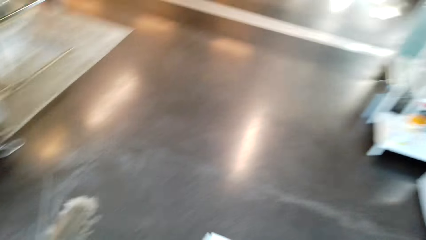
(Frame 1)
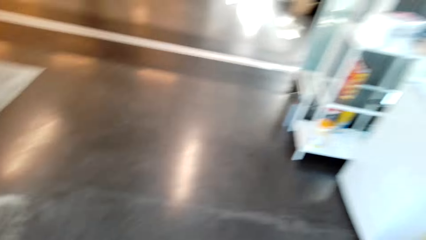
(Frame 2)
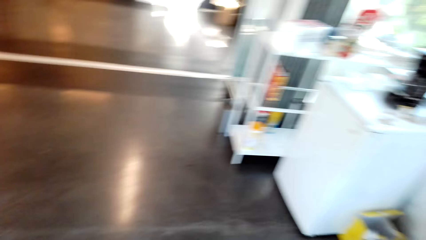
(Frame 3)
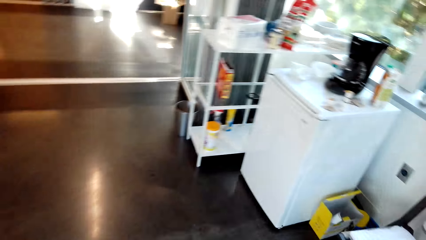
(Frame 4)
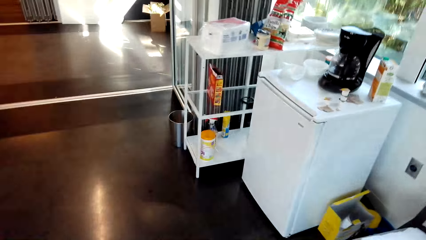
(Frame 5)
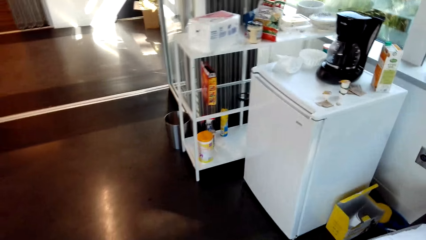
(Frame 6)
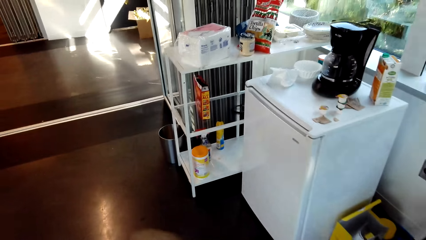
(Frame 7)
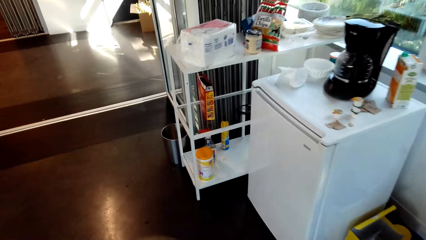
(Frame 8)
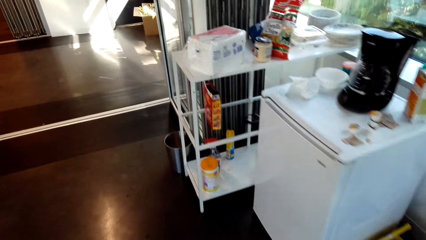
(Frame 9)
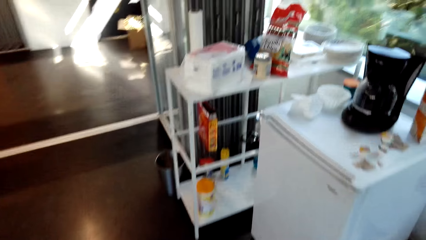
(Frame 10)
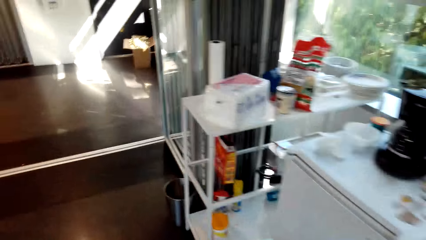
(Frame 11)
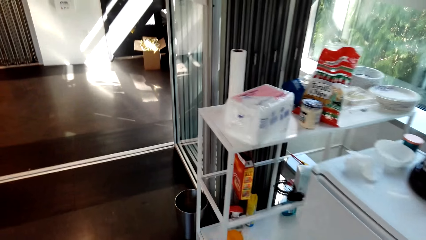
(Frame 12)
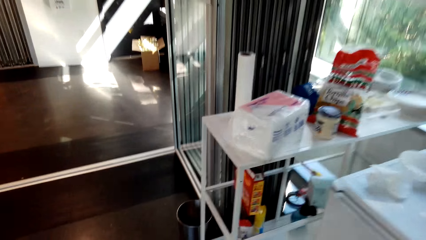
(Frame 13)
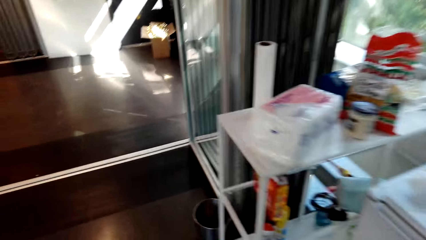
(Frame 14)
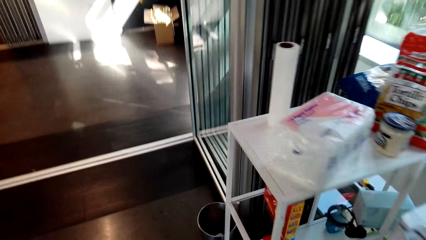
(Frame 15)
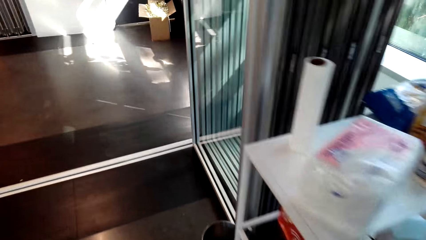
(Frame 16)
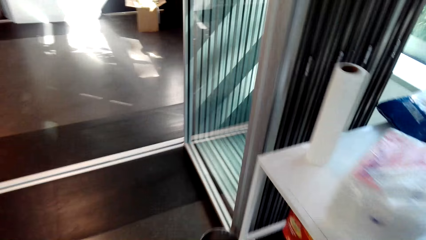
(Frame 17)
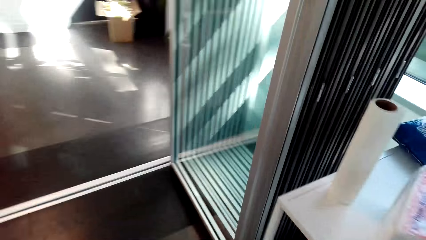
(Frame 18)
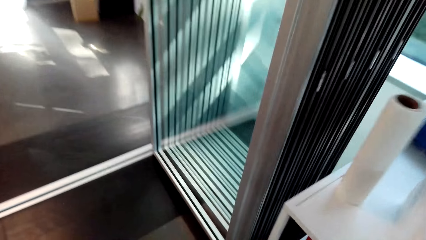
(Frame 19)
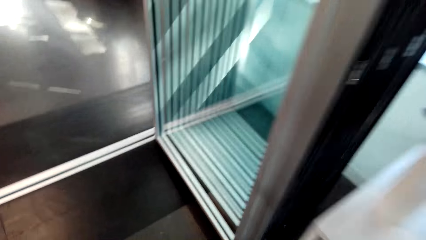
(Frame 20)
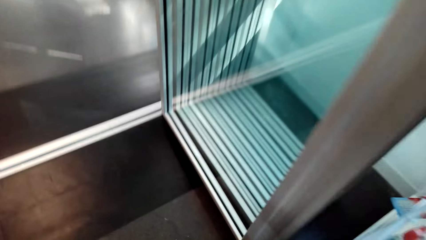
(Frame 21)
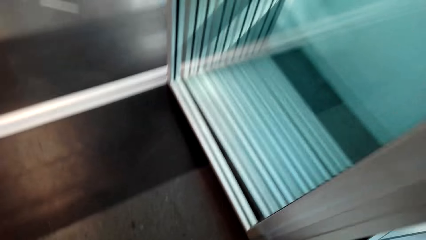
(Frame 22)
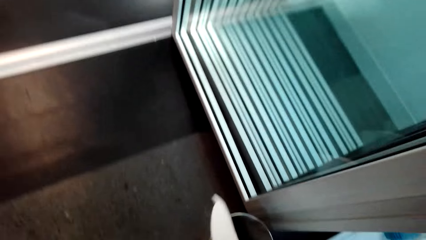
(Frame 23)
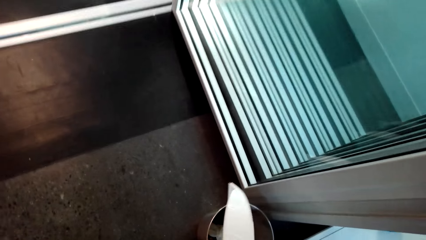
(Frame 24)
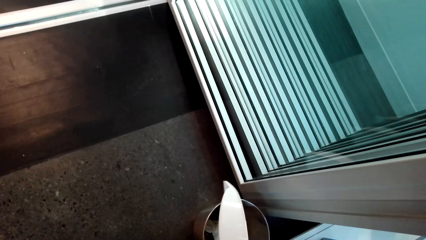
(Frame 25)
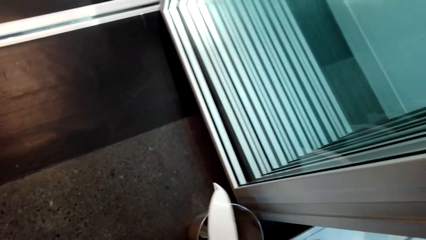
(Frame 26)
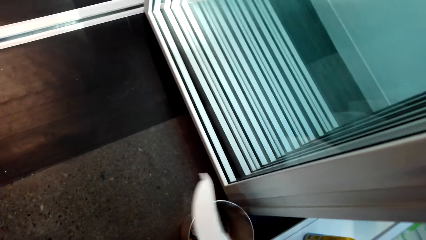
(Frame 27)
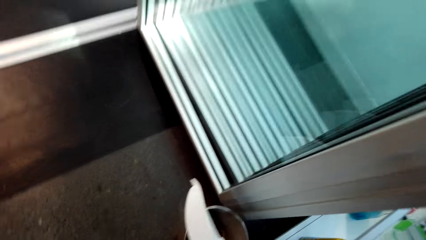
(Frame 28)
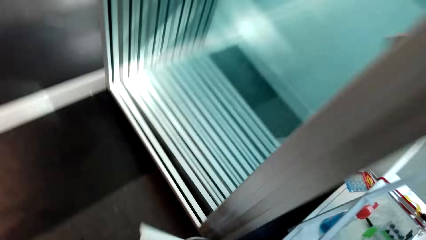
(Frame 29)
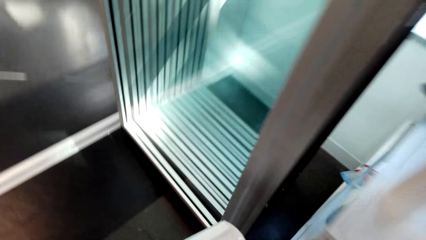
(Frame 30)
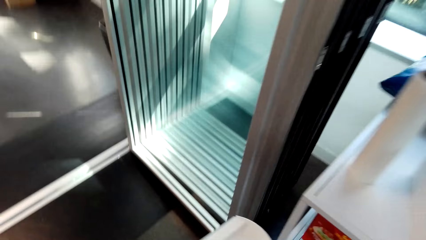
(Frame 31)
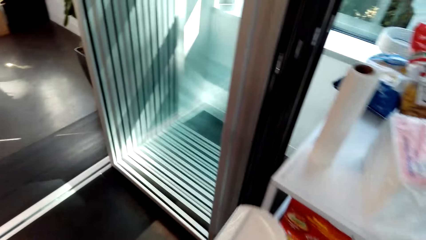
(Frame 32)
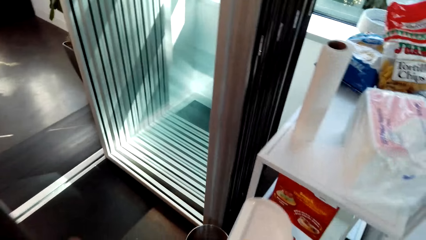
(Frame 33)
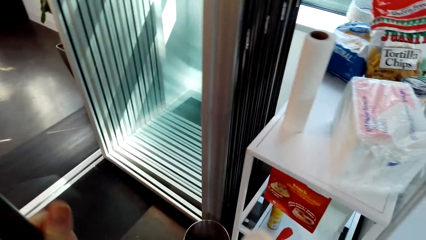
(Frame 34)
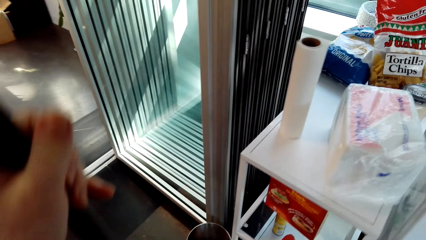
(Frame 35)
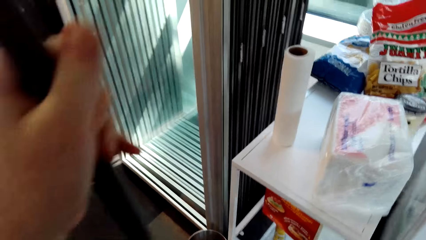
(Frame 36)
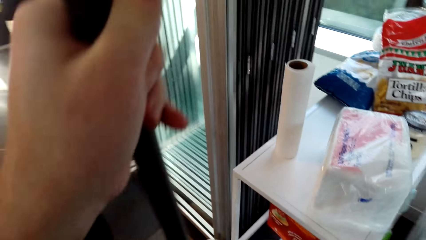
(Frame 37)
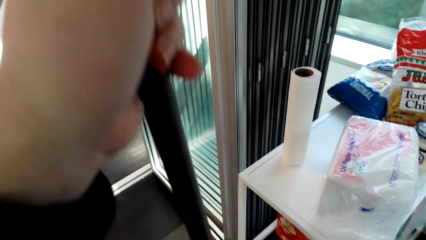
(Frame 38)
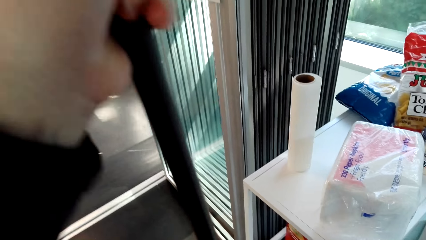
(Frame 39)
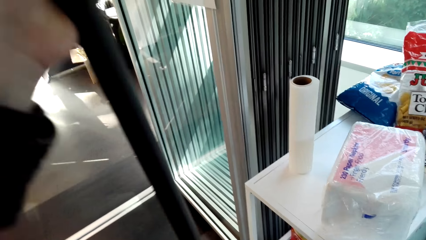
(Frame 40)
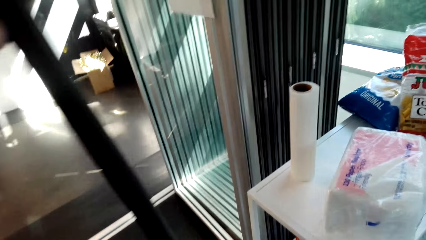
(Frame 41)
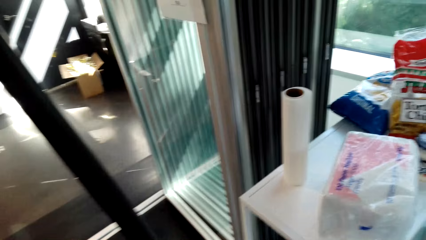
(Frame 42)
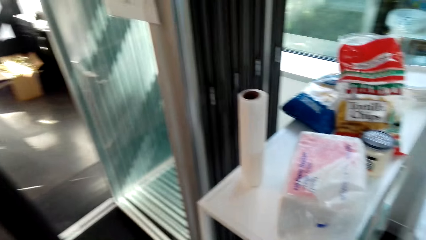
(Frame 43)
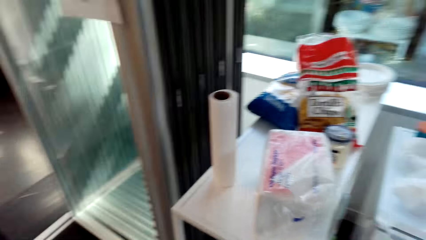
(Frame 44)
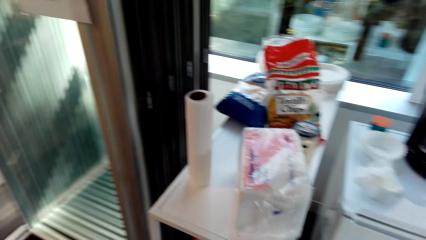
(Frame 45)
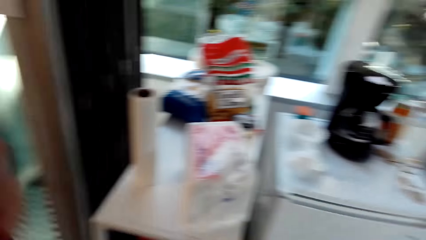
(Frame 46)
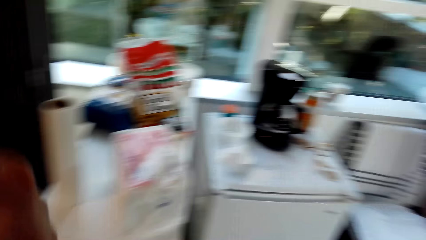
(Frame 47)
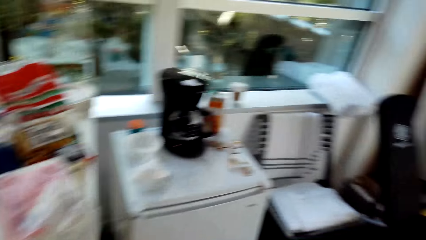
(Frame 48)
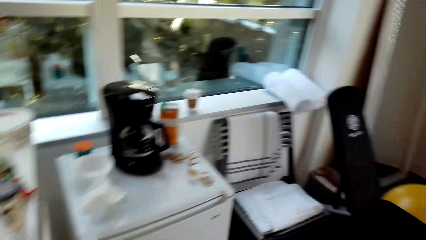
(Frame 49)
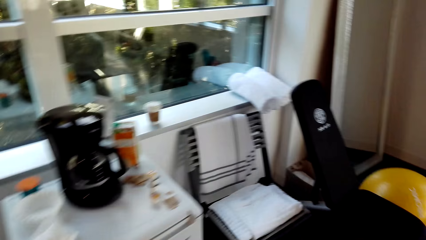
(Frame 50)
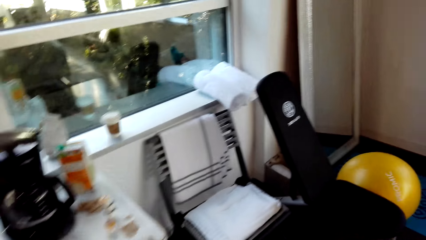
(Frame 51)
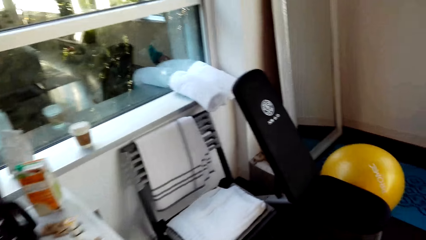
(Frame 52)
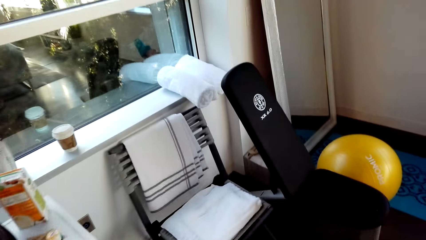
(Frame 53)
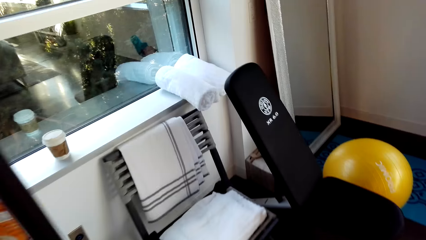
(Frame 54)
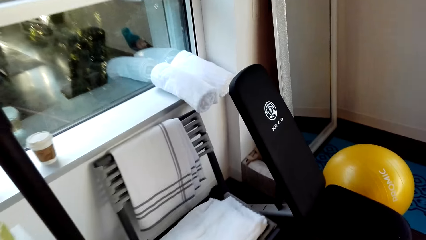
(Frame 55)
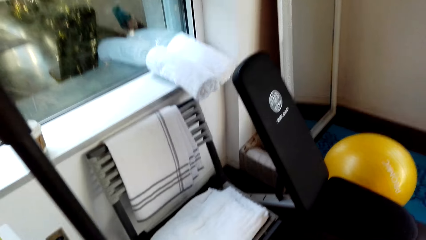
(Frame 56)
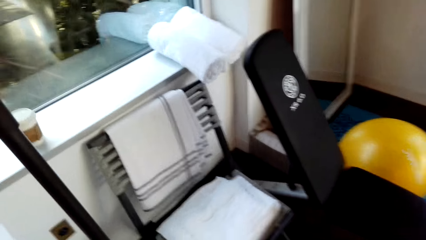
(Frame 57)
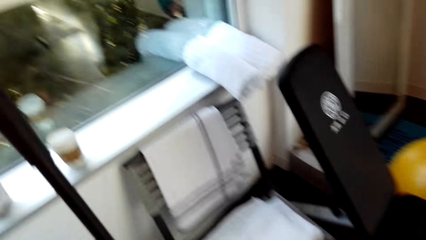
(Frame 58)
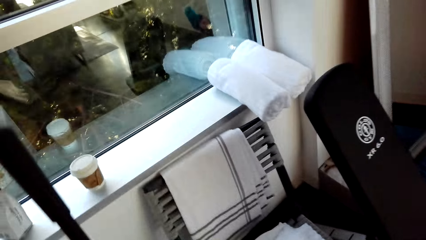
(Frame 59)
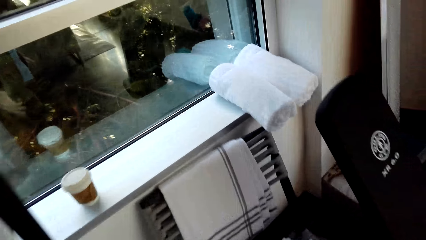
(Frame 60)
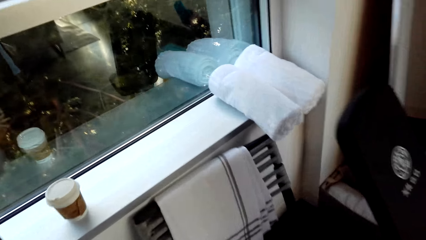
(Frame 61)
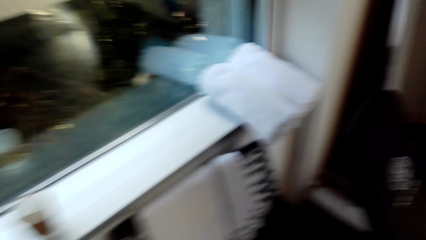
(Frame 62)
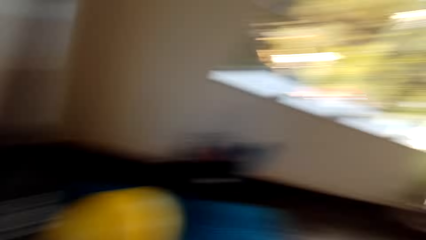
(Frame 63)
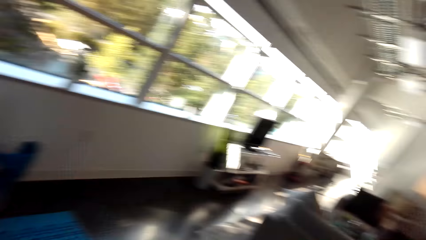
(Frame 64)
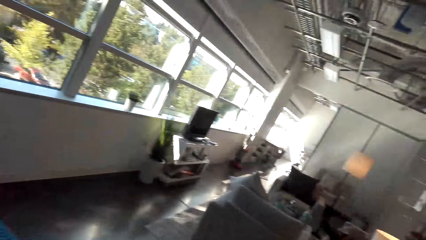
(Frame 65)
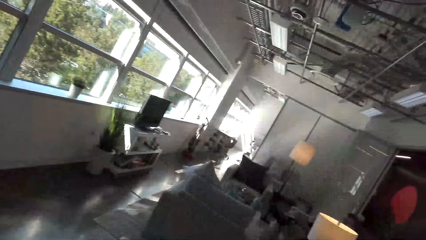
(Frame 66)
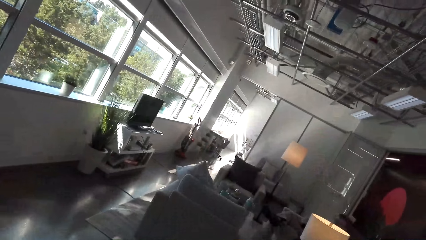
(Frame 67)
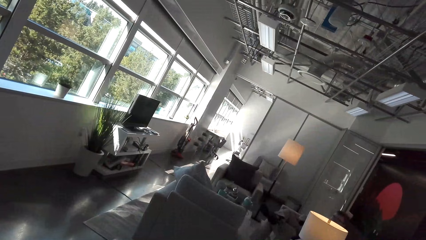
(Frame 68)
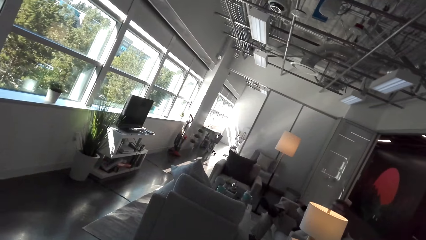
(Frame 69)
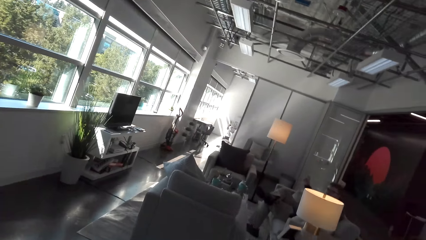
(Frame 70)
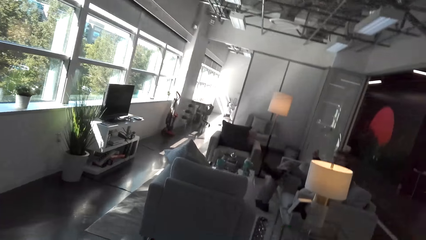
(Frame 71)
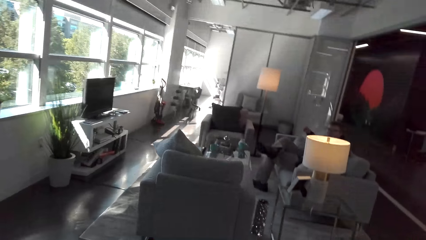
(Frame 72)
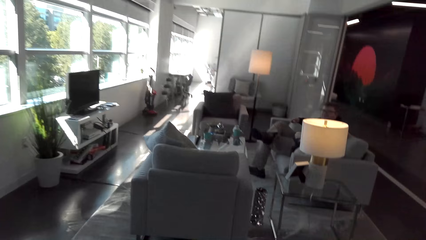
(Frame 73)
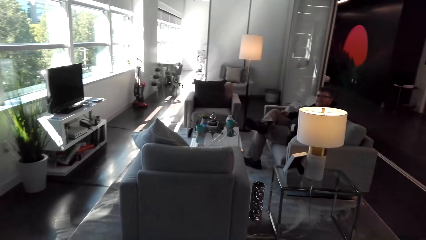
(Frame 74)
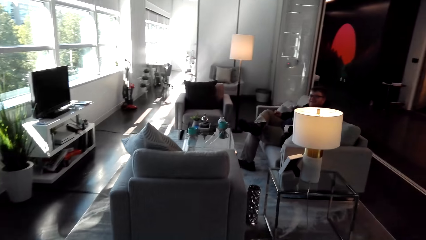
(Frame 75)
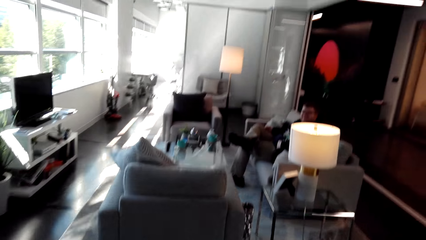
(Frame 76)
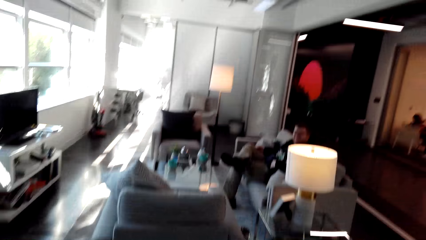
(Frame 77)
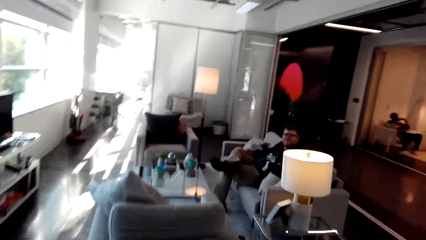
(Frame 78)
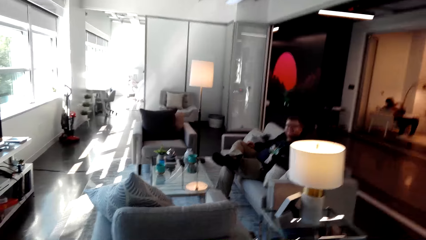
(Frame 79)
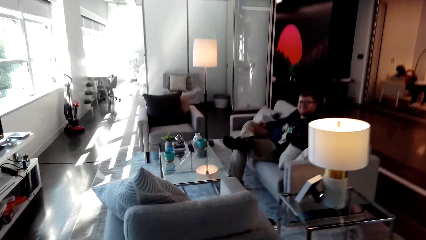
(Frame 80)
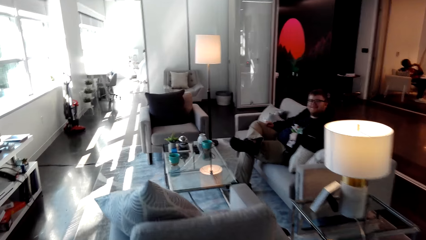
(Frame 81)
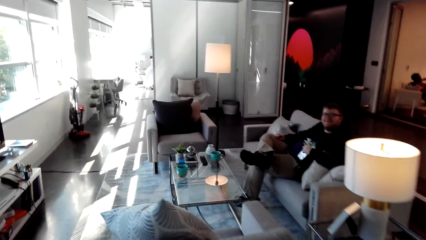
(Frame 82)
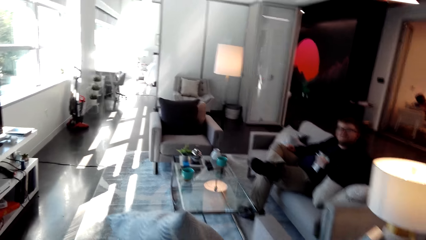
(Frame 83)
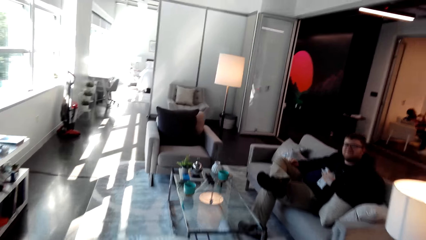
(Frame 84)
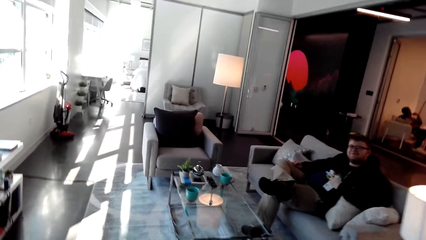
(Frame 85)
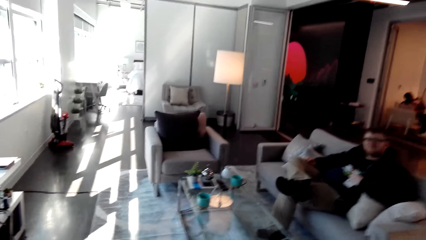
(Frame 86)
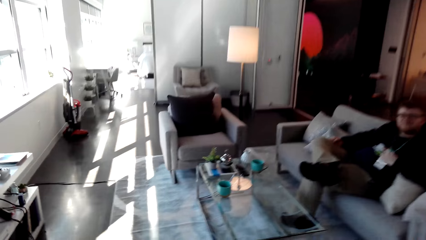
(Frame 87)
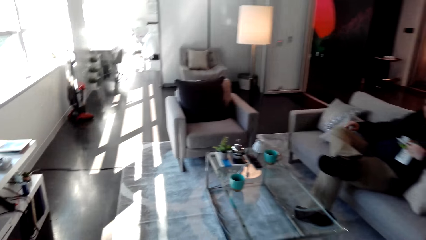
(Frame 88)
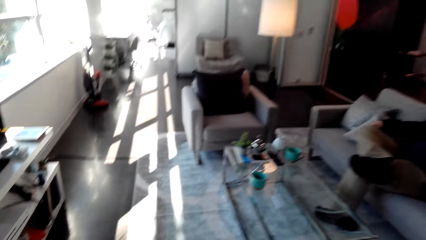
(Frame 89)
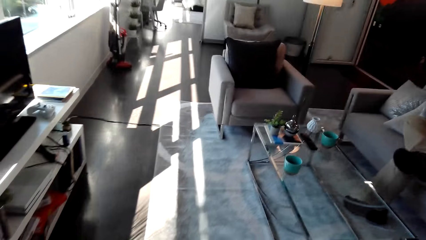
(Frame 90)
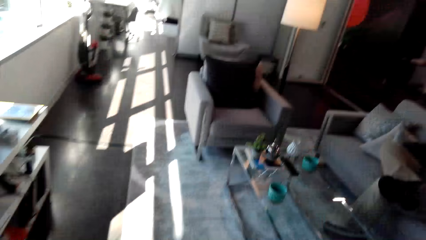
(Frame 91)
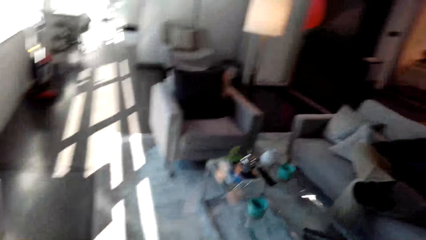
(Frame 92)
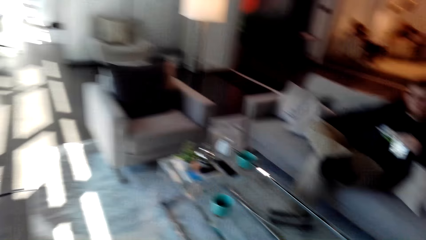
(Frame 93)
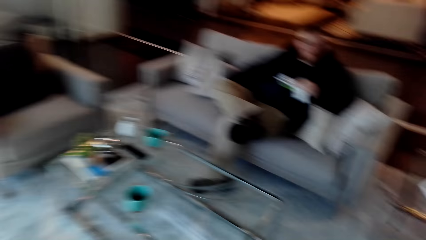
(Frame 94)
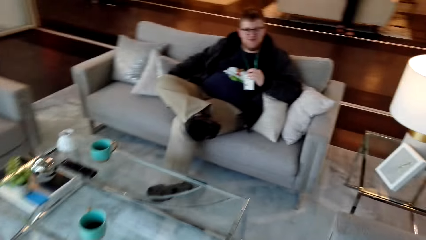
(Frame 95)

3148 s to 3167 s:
The camera wearer walks around. They throw the dirt inside the dustbin. They lift the broom, look around, and put the brush against the wall. A man moves the hand.
